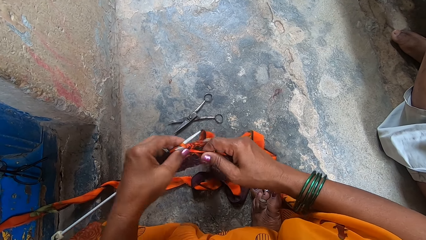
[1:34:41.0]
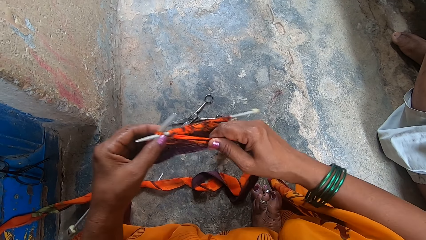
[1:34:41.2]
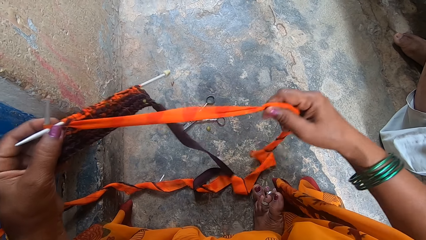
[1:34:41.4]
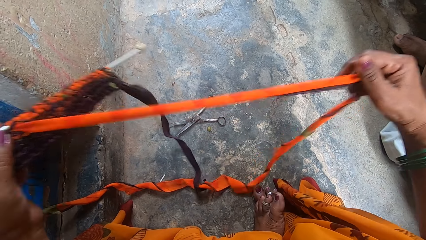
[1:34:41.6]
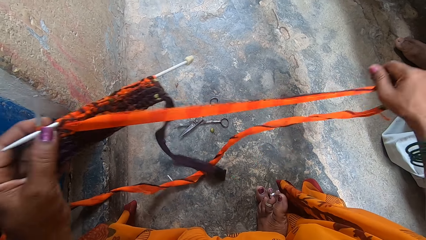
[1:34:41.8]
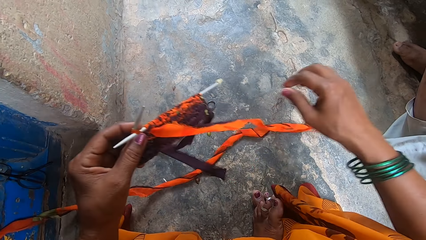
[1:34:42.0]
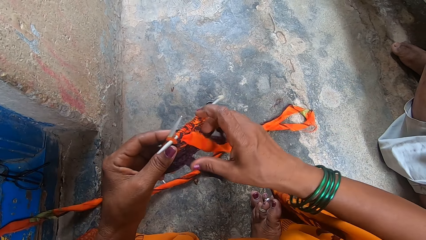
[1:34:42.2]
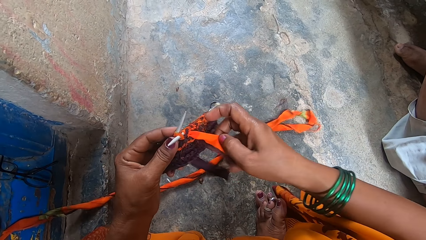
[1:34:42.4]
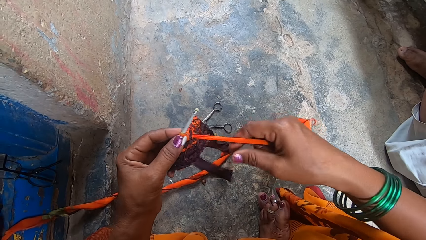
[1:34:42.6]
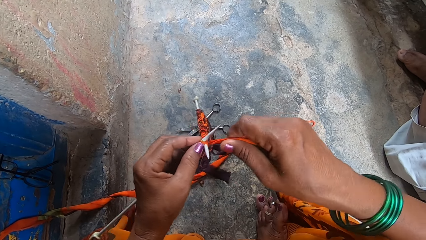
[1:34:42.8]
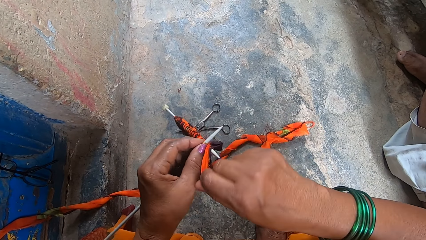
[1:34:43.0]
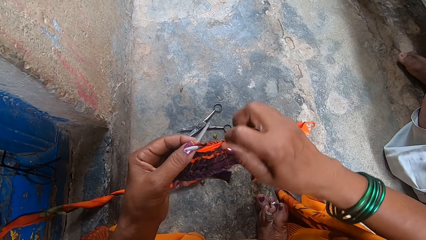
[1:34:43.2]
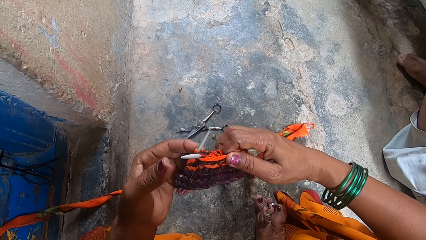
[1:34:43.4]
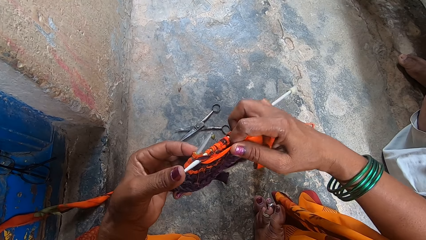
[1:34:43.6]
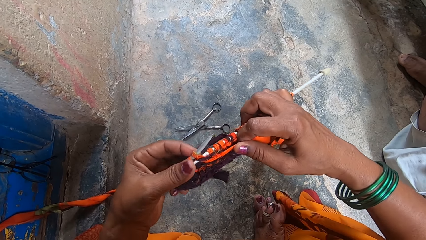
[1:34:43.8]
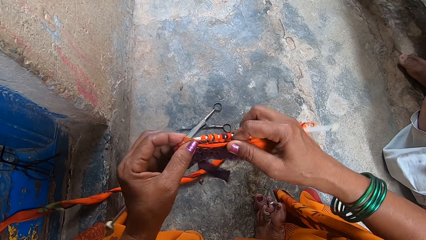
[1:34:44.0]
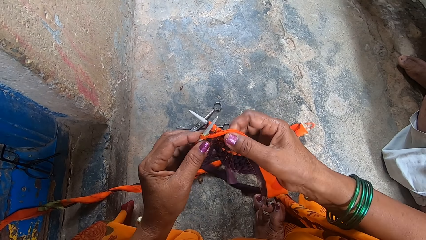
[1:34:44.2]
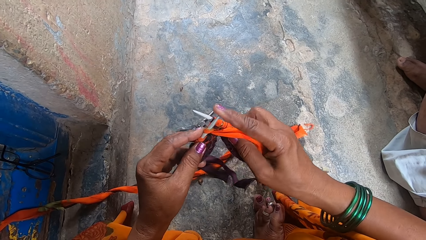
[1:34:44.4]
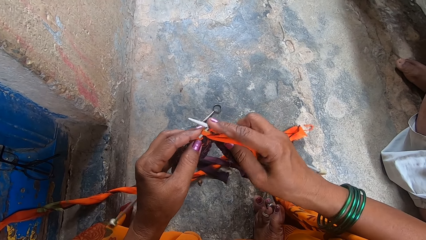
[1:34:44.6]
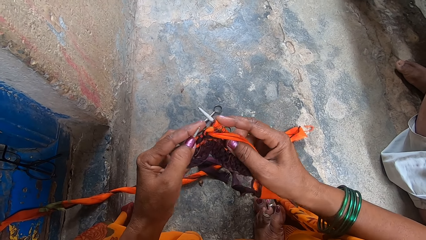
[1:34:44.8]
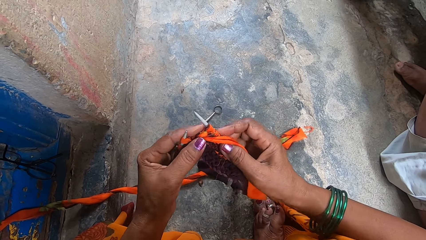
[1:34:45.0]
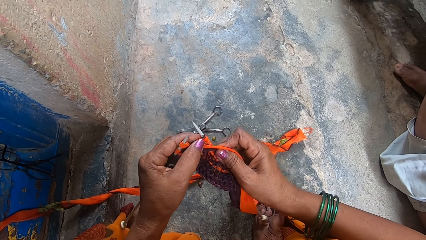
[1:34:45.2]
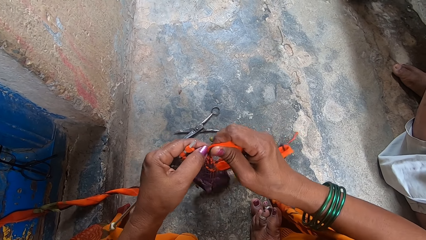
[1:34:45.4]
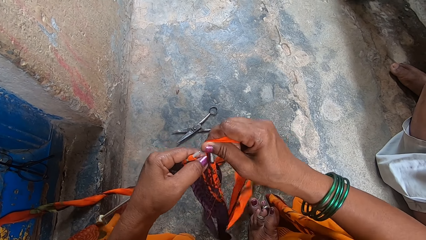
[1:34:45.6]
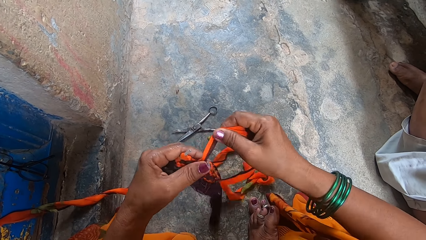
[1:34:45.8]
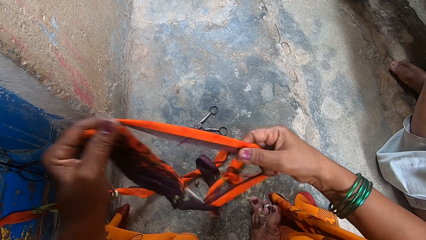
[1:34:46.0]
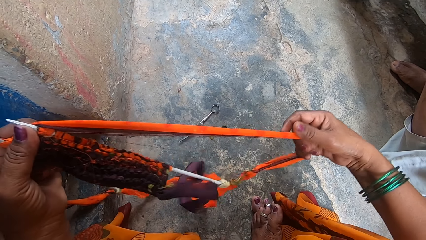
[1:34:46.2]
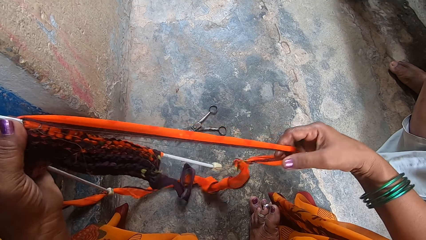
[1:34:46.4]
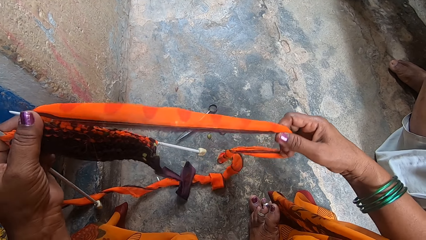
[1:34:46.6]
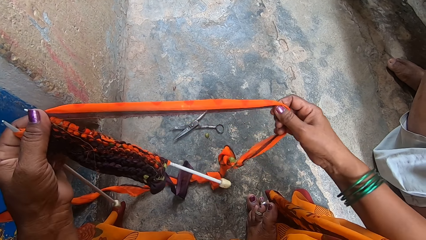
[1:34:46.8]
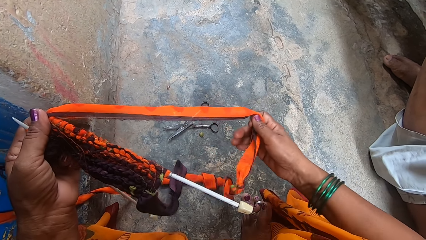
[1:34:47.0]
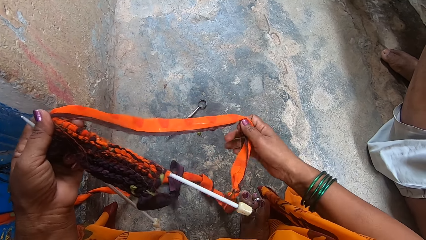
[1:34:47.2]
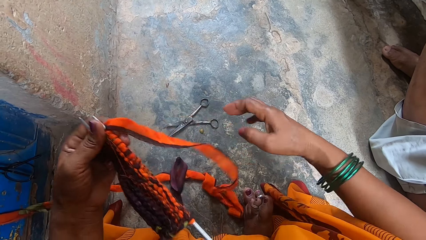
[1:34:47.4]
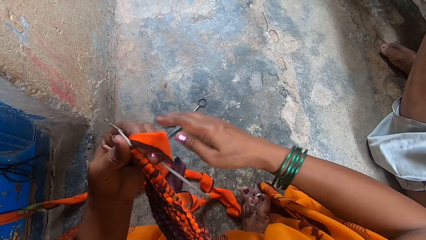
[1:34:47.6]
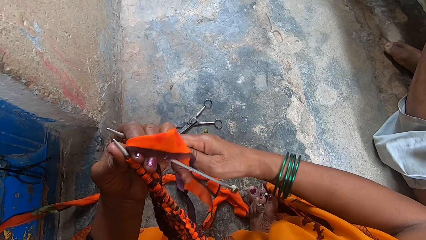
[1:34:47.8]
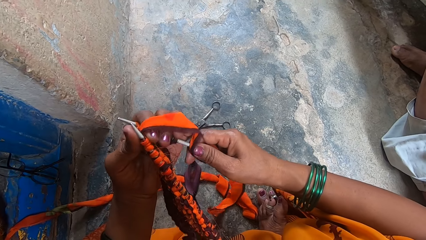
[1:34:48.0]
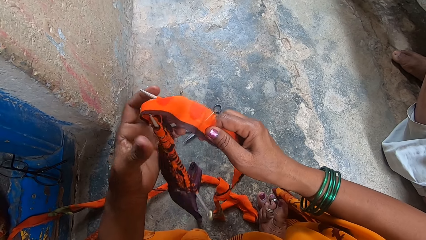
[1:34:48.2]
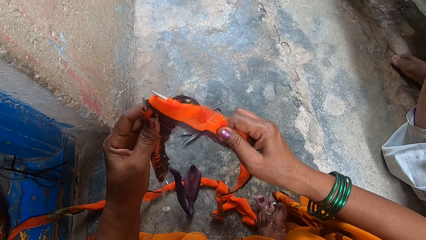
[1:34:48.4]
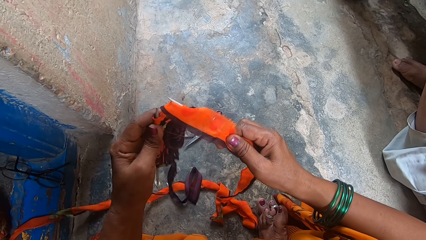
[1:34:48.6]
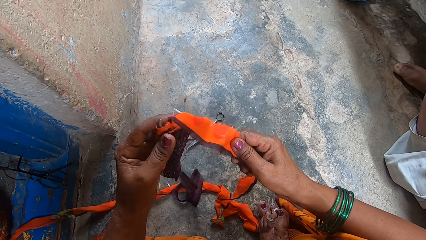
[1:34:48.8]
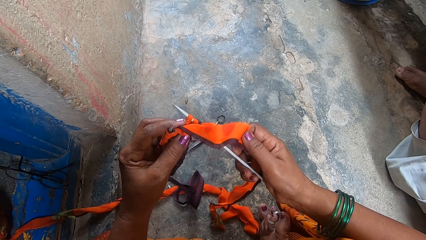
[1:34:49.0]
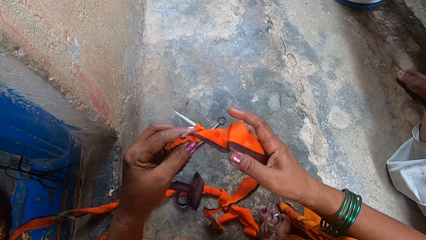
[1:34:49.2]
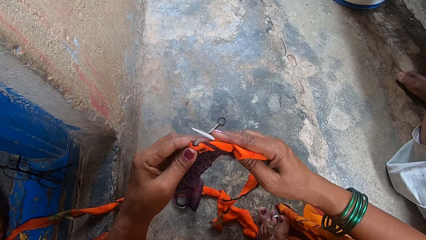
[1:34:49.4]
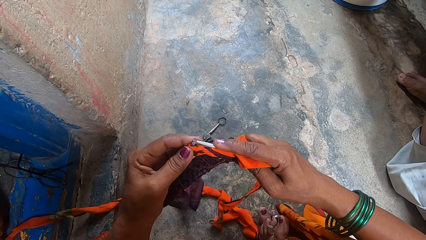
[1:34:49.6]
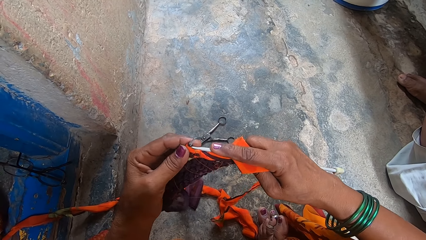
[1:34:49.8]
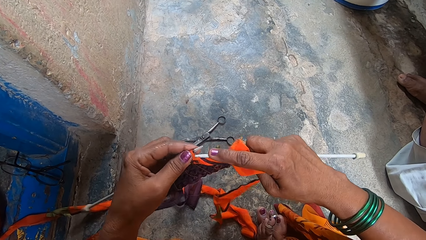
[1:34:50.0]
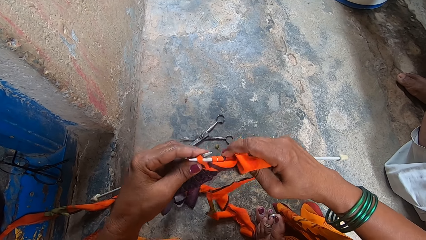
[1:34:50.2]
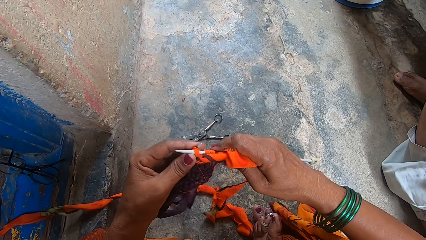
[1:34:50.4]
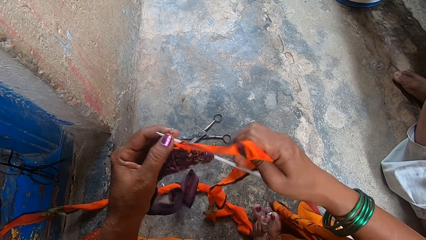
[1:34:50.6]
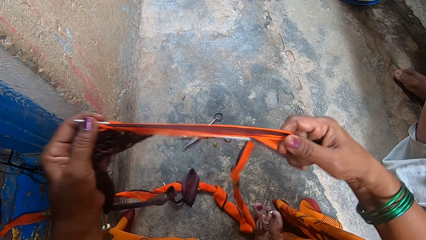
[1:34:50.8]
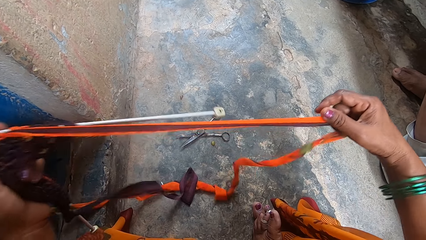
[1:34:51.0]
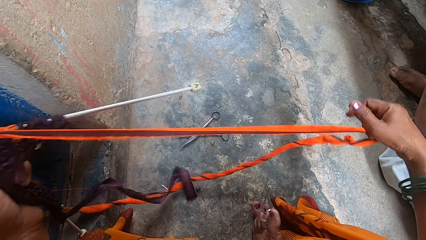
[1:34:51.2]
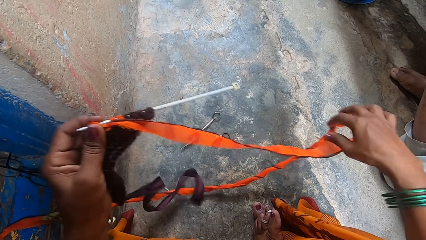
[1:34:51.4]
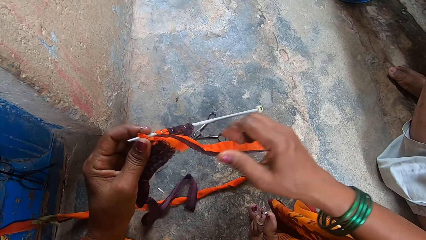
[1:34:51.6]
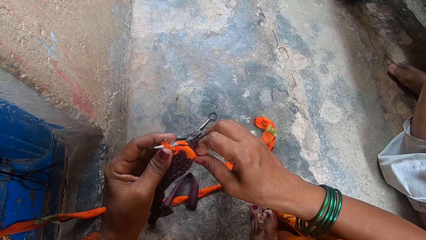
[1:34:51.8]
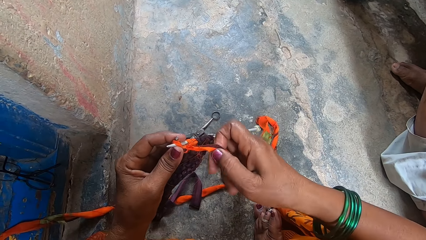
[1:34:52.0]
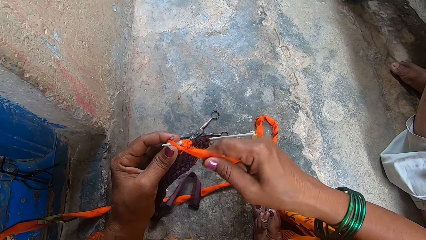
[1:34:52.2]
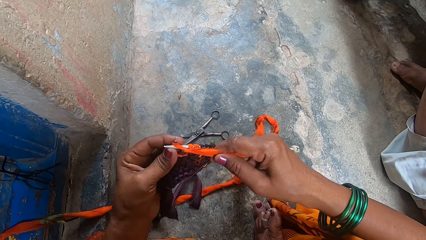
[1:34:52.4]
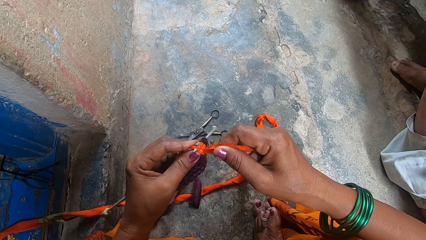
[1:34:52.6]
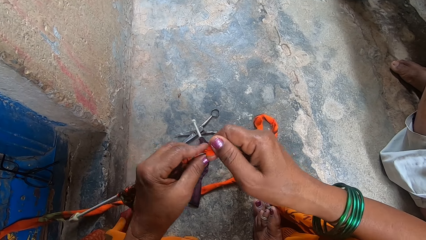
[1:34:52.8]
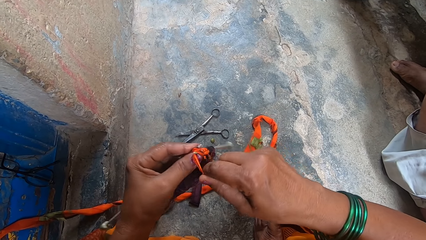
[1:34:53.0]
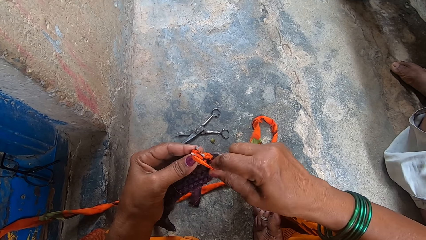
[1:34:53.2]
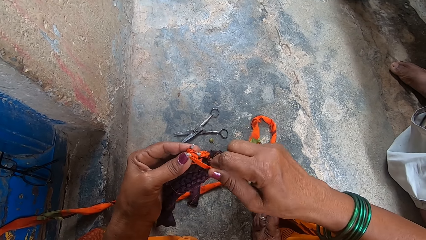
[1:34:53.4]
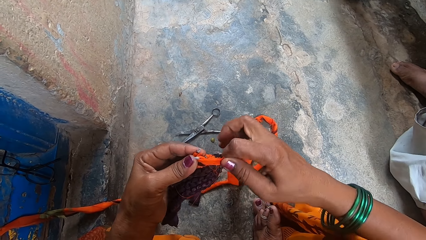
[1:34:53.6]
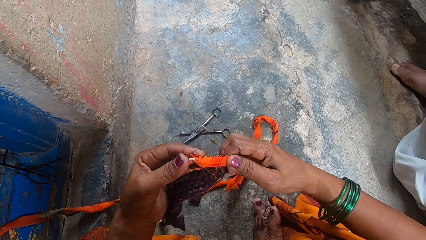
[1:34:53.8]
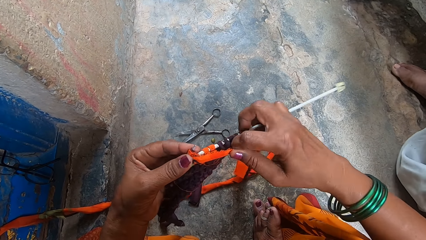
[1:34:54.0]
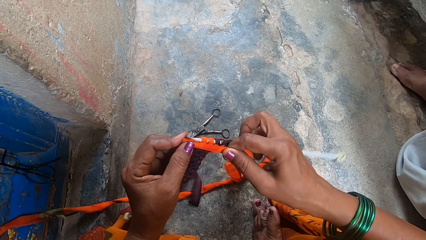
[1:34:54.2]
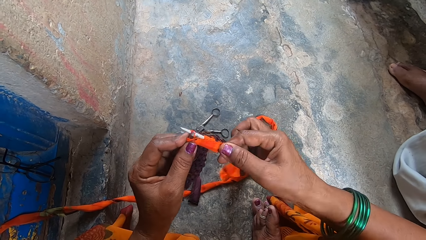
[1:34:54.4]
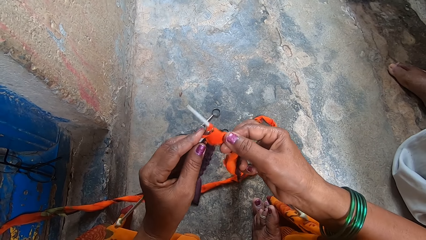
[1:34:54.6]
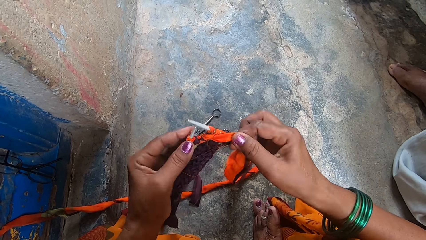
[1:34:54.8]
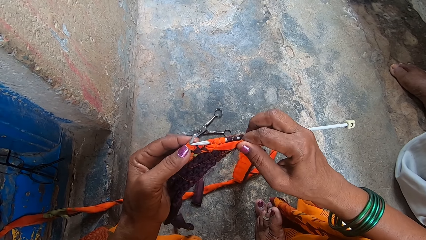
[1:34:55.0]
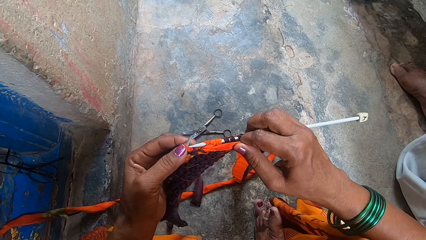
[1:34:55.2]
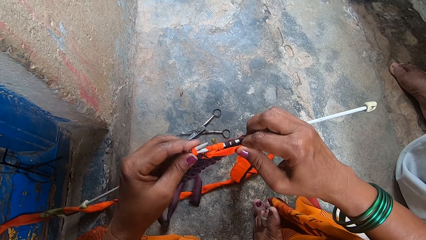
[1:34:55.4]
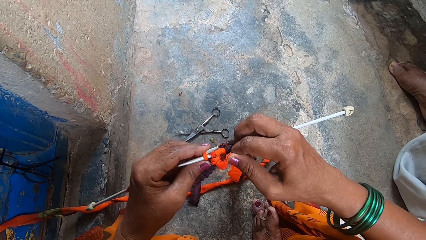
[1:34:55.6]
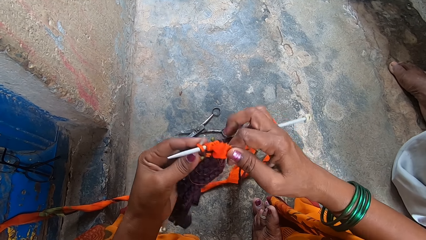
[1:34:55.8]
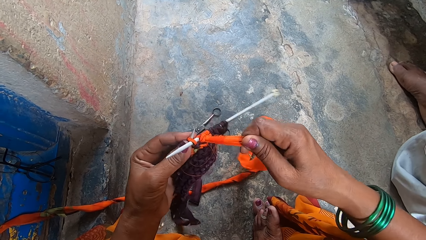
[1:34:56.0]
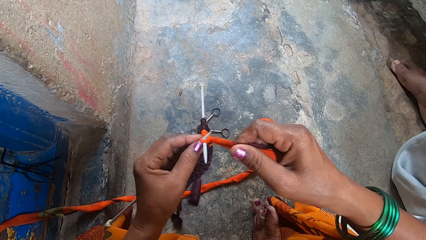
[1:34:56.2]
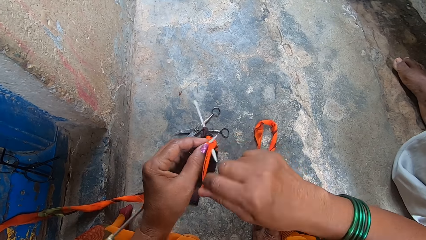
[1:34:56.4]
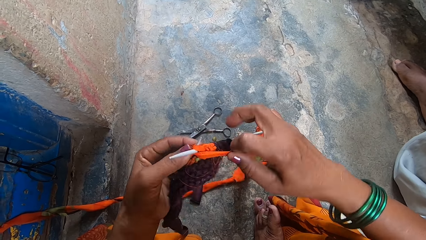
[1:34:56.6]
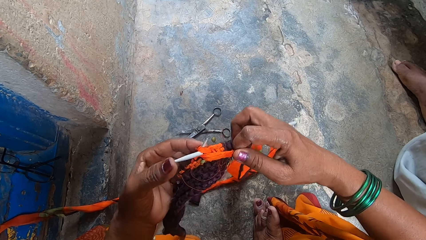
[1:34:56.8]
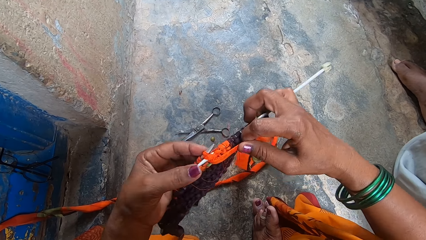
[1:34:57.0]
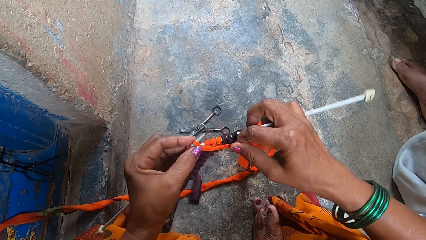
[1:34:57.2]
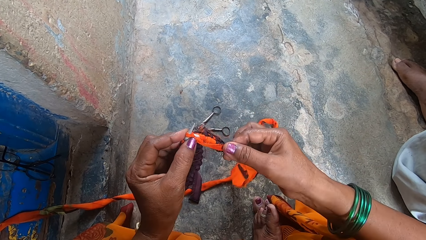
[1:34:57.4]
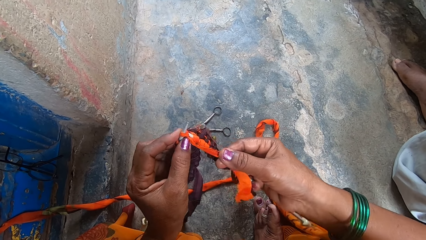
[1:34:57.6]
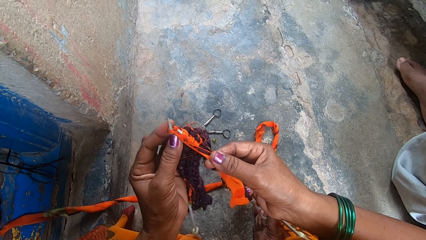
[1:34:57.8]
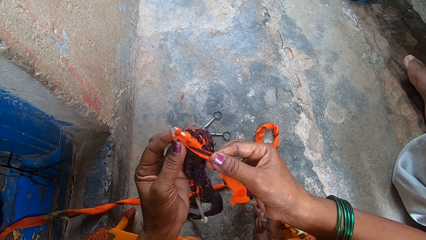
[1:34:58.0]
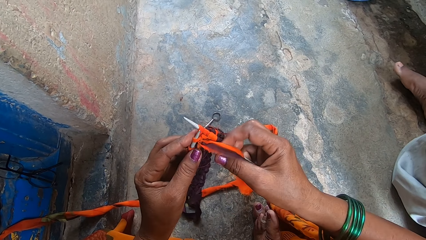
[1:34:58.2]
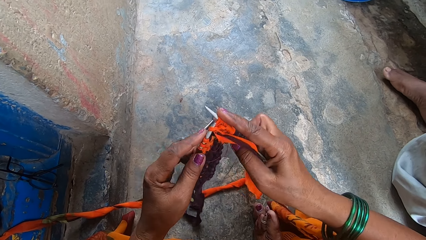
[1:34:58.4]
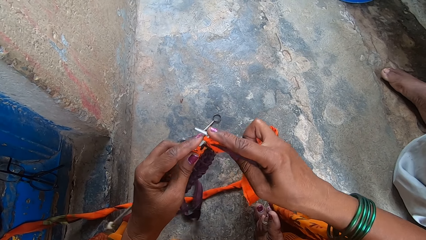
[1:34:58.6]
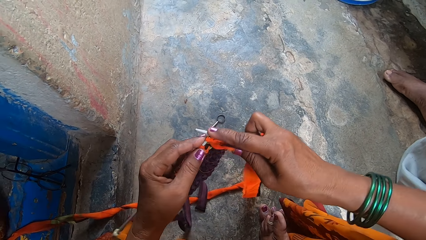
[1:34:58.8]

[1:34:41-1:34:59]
The camera wearer pulls the fabric yarn with her right hand. She knits a fabric with the knitting needles. She pulls the fabric yarn with her right hand. She turns the fabric. She knits the fabric with the knitting needles. She pulls the fabric yarn with her right hand. She knits the fabric with the knitting needles.
